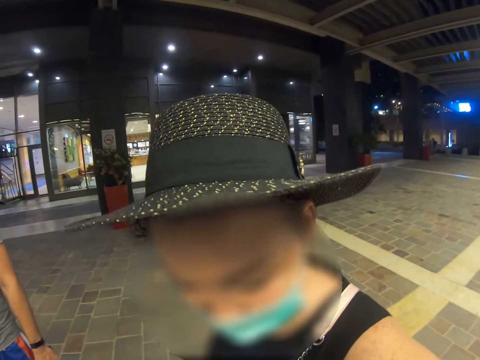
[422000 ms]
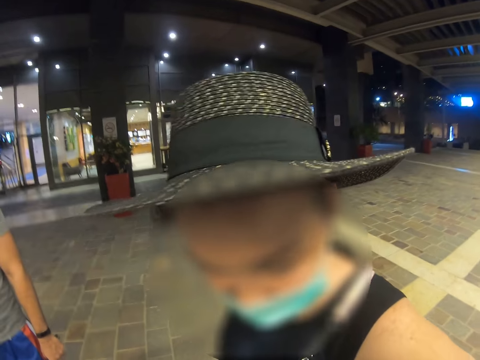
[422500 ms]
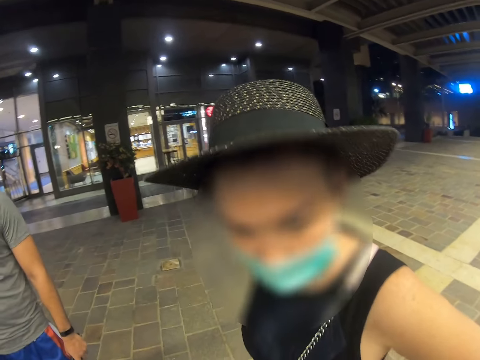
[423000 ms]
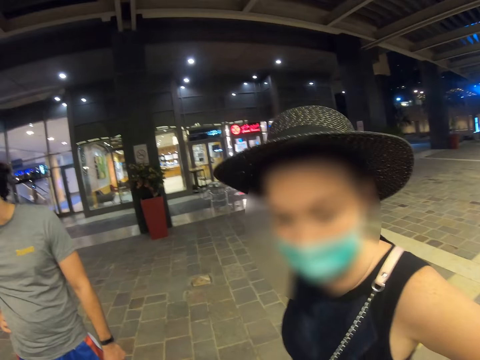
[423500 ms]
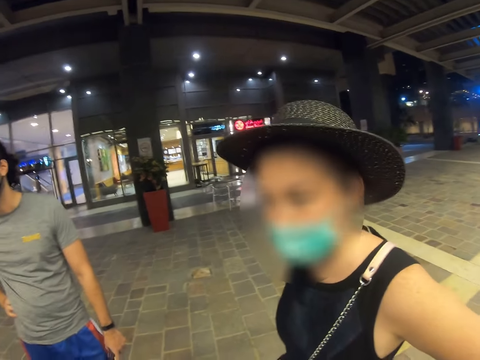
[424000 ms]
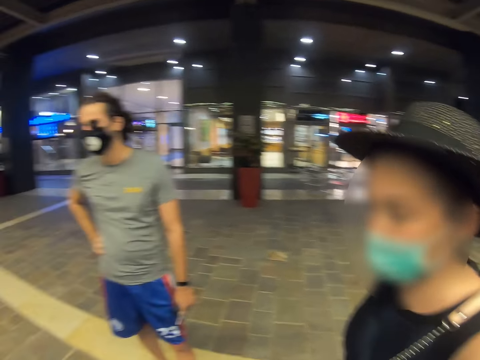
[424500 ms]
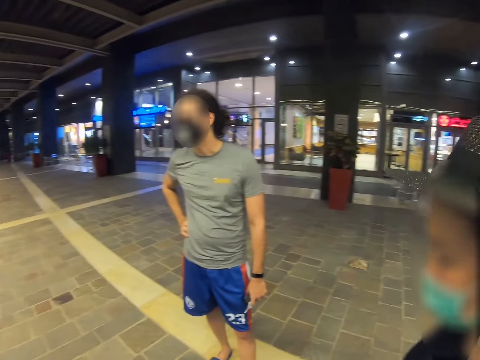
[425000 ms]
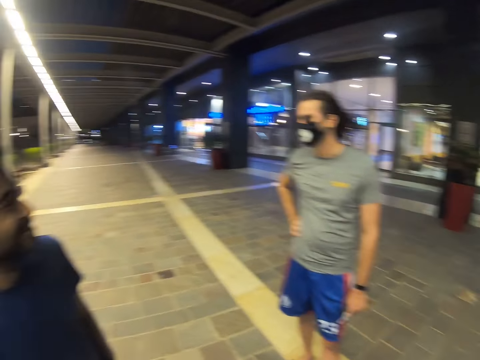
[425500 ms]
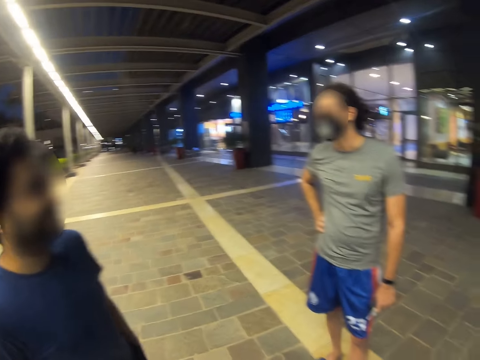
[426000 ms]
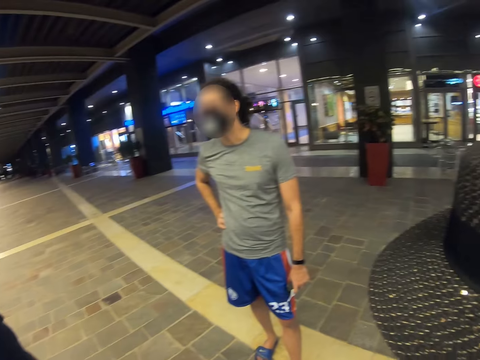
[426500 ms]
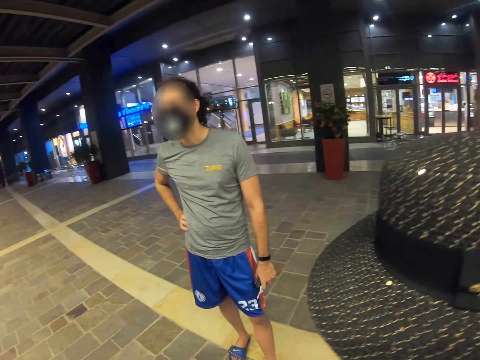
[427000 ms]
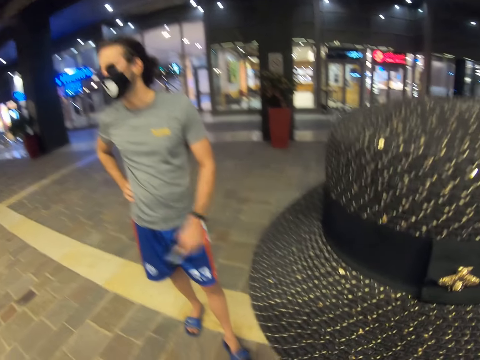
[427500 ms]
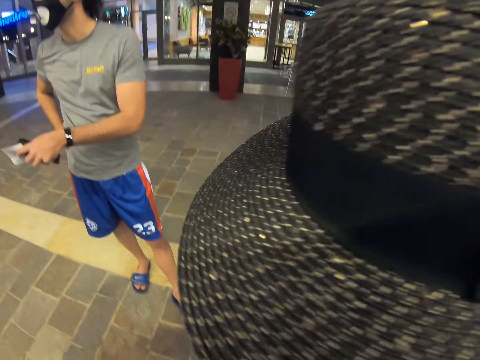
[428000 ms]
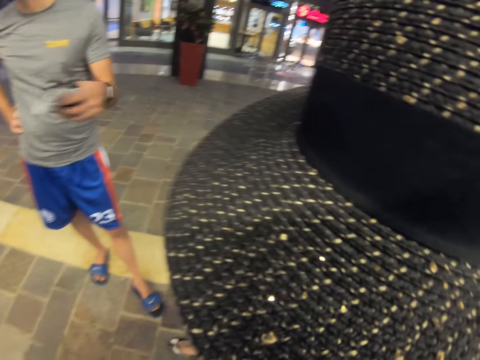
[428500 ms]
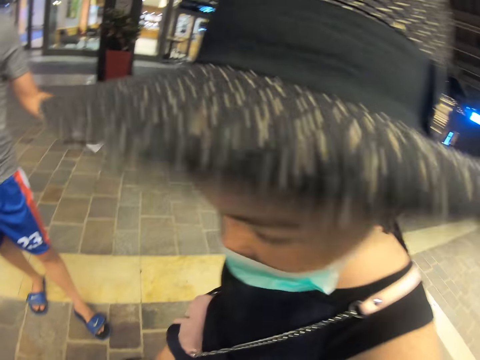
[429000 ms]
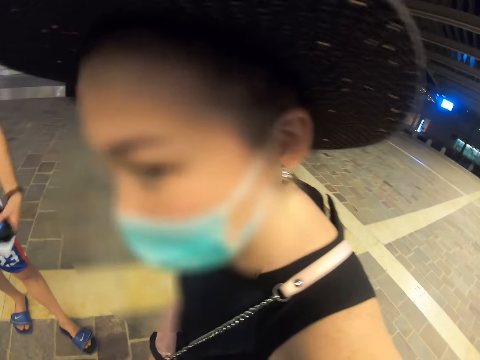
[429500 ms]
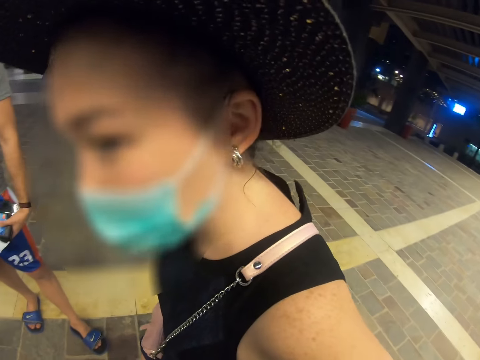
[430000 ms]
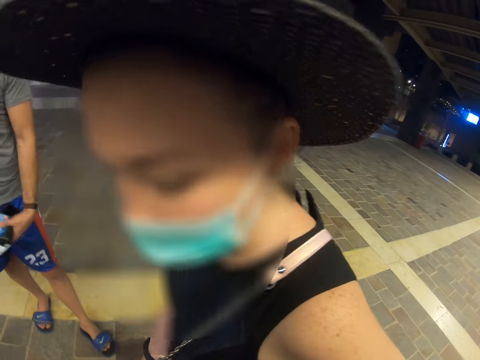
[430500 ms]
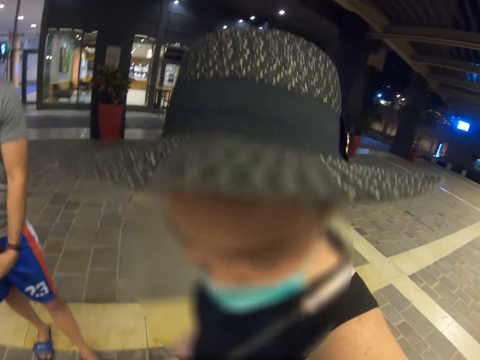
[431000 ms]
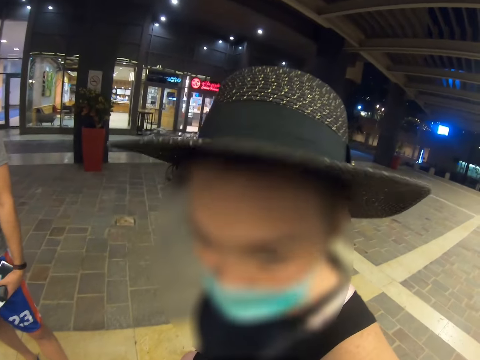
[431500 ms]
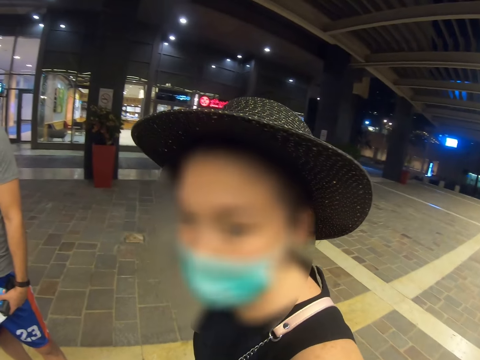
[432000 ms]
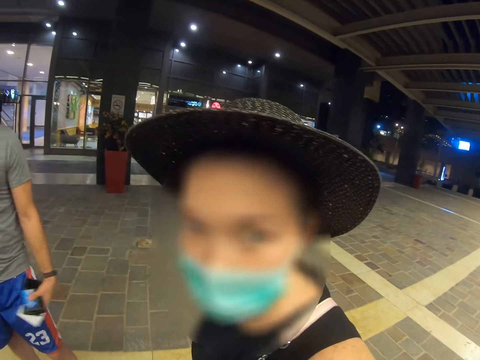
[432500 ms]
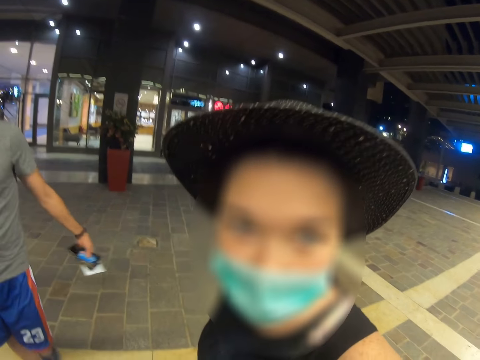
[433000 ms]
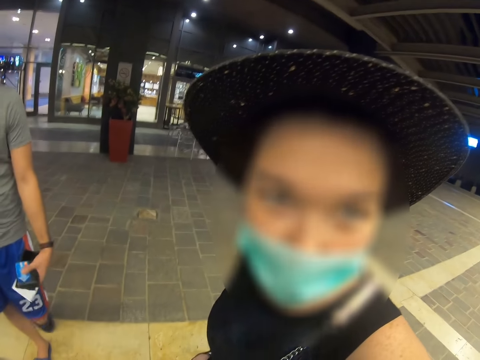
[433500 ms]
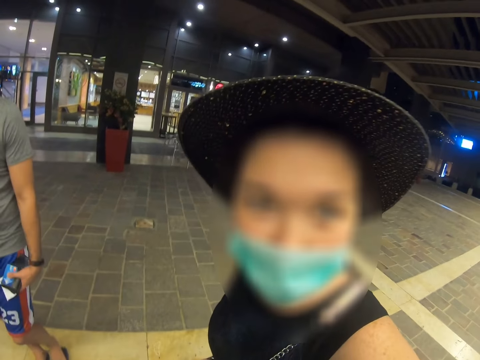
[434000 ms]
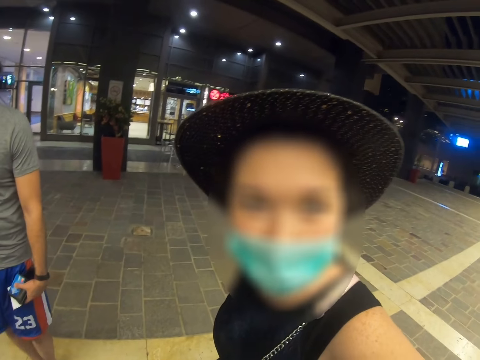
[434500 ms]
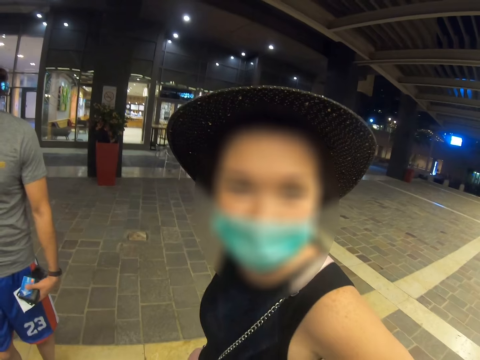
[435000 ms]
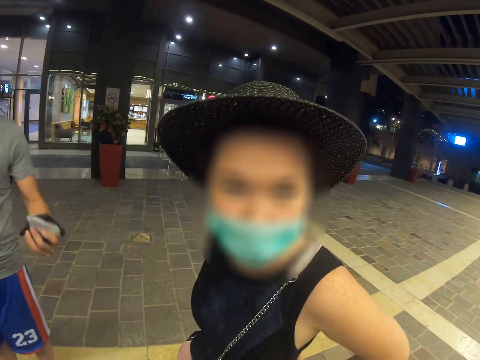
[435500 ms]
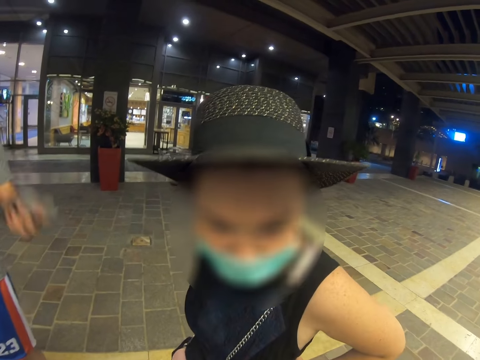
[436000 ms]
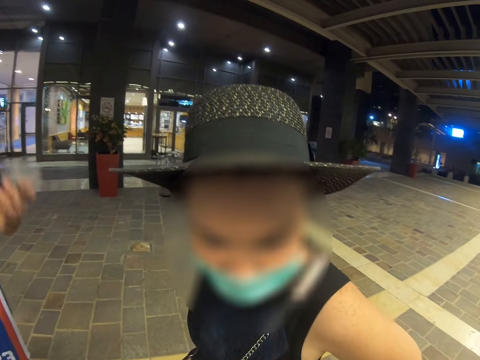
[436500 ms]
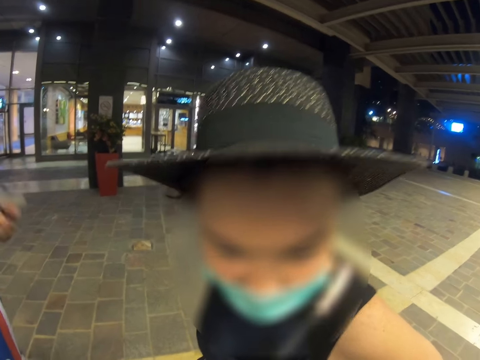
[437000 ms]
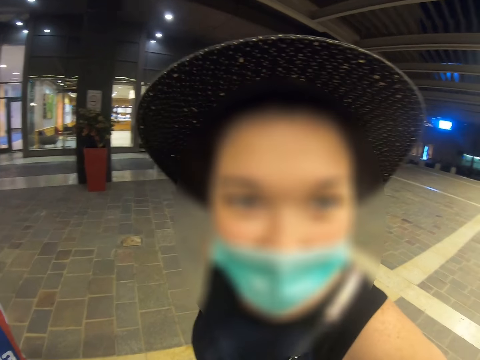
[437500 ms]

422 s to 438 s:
The camera wearer looks around. A man speaks. The camera wearer looks around. The man swings his hand.

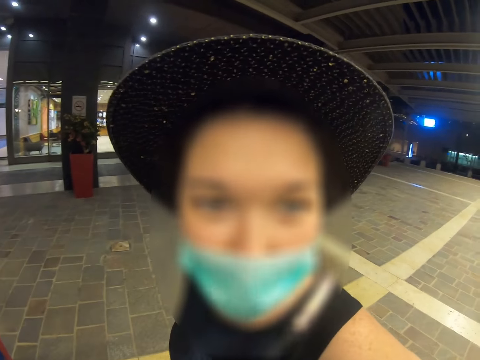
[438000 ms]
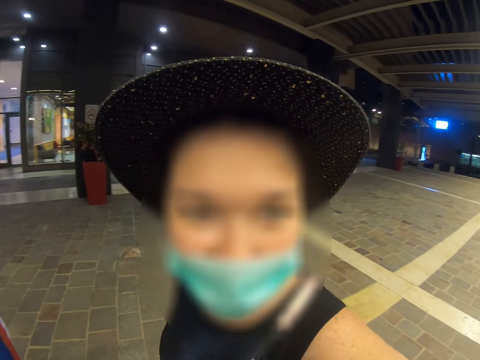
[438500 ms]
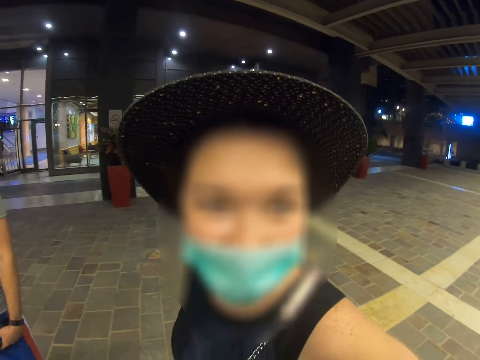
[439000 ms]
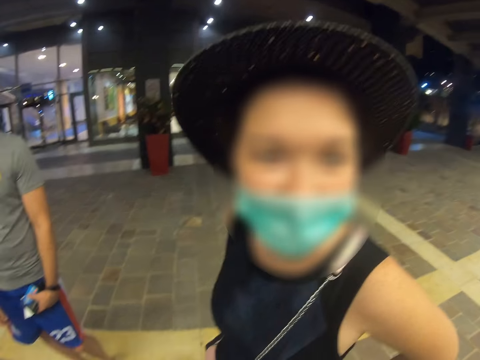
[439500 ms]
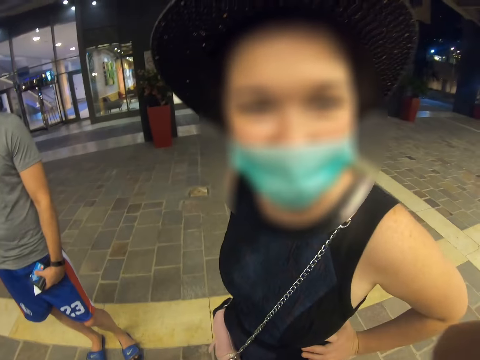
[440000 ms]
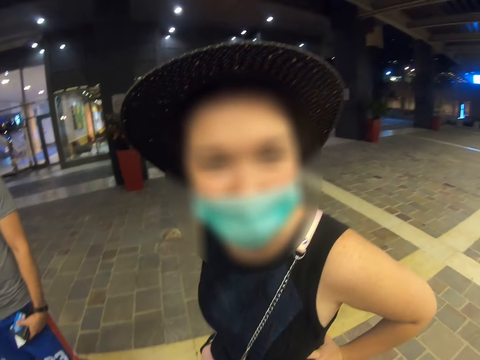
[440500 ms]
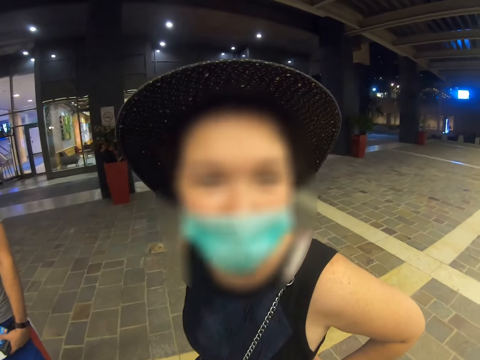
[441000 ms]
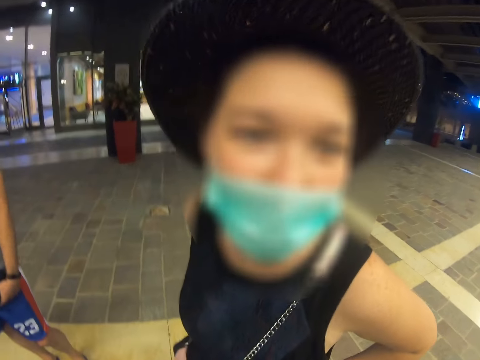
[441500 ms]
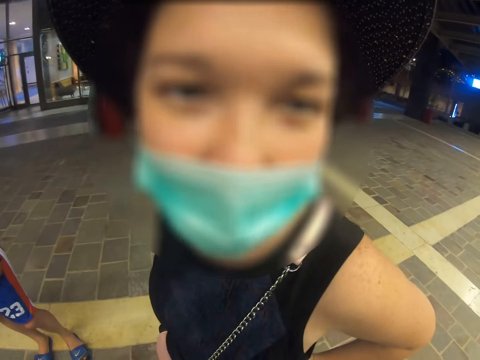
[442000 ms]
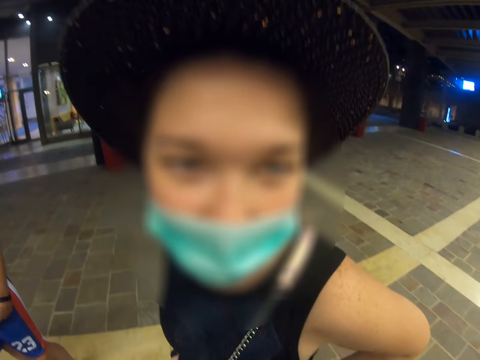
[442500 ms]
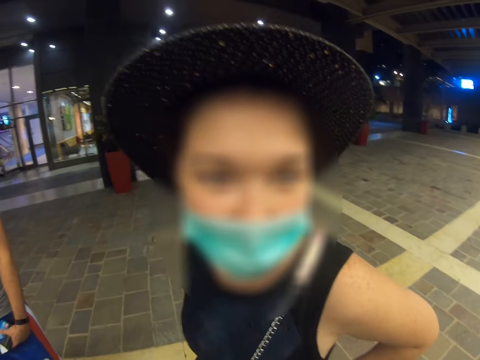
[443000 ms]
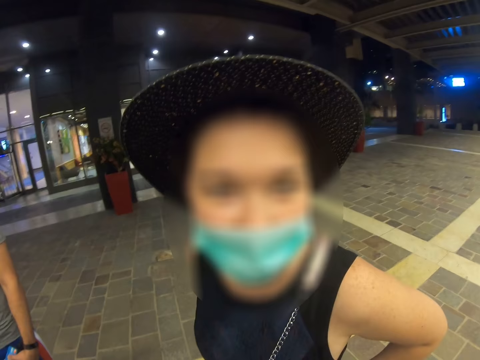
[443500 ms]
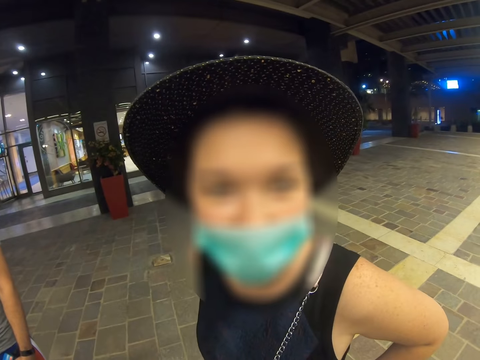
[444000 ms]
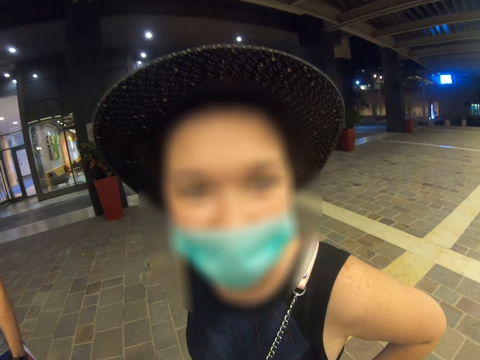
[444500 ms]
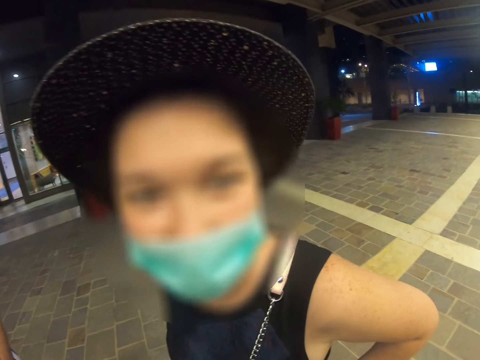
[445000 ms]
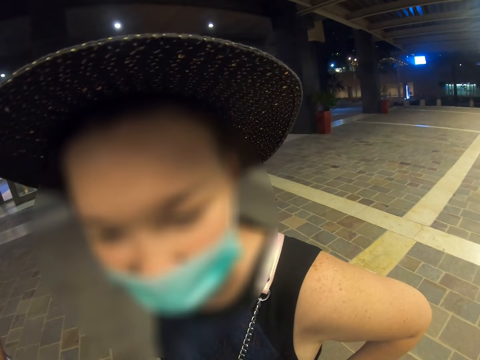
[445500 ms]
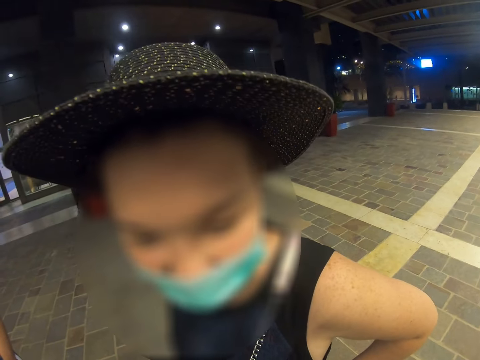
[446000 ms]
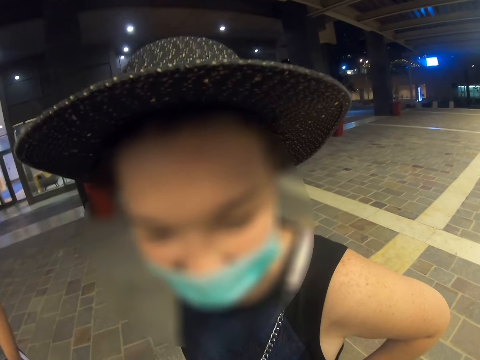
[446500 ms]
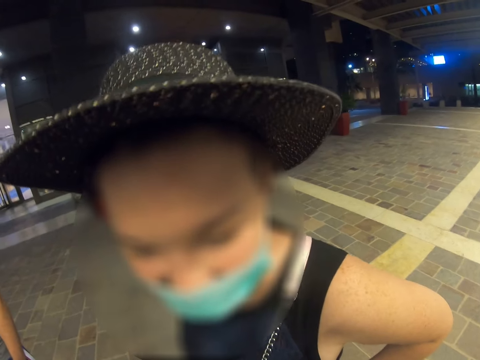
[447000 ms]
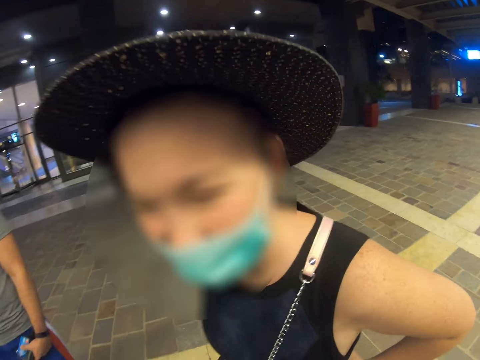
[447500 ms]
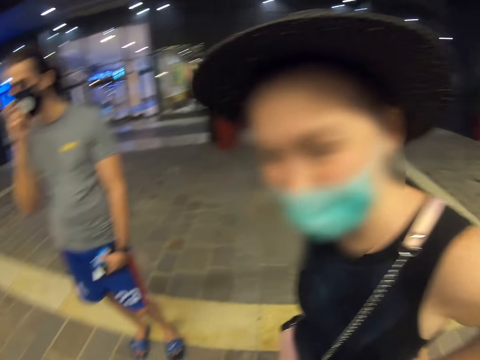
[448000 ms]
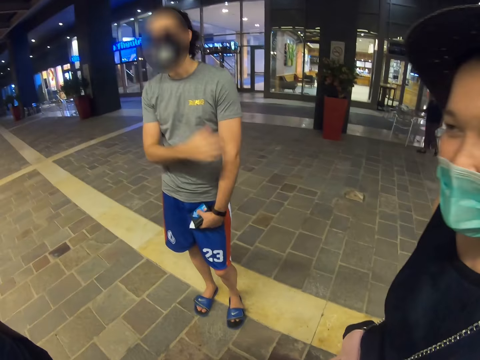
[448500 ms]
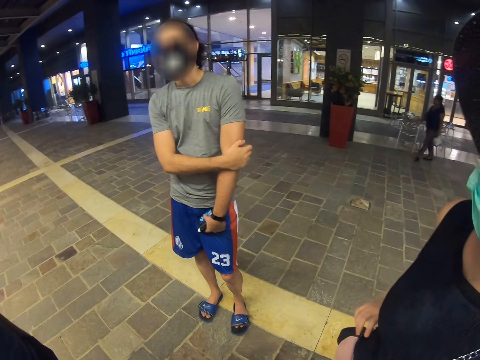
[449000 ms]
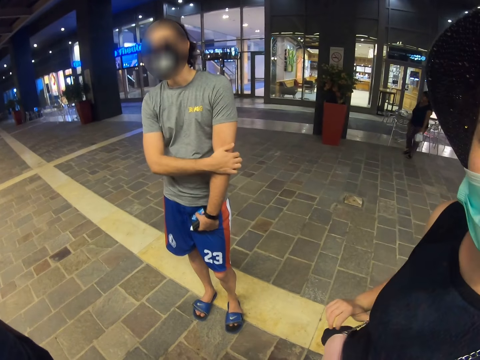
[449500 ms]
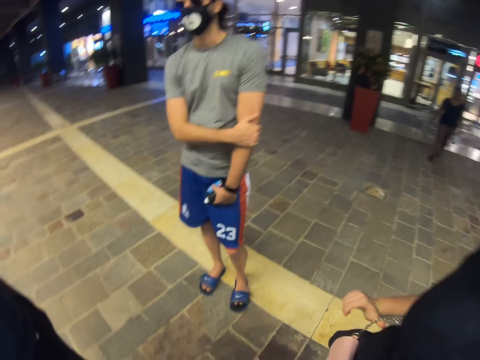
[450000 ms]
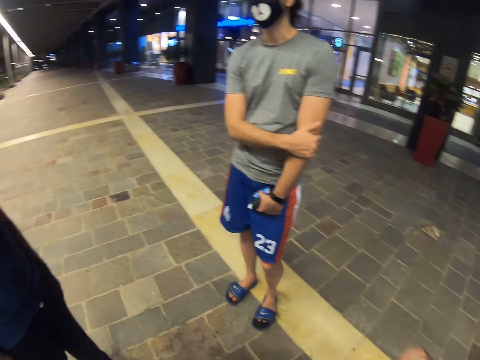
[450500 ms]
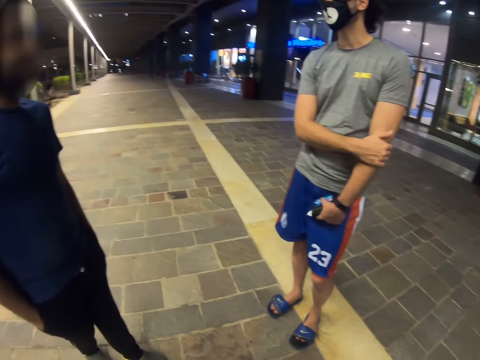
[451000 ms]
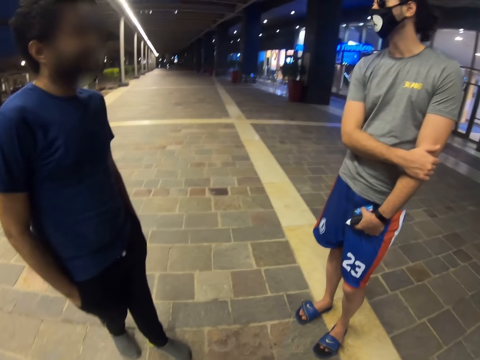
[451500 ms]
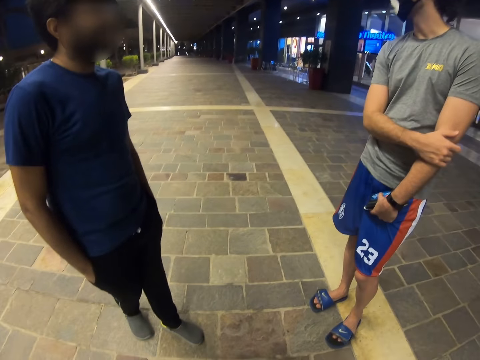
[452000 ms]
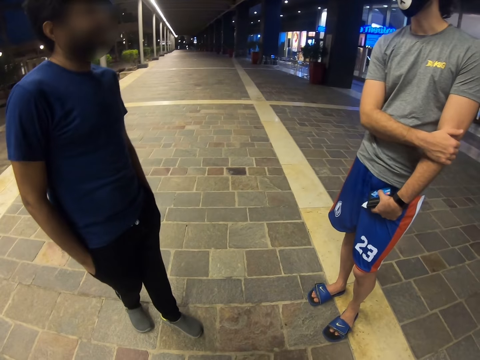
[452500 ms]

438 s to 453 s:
A woman speaks with a man. Another man rubs her hand. The camera wearer looks around.
